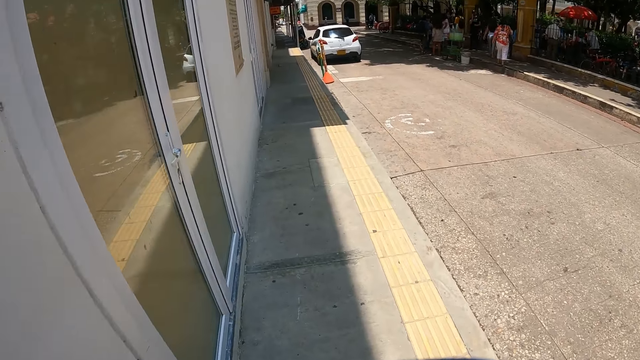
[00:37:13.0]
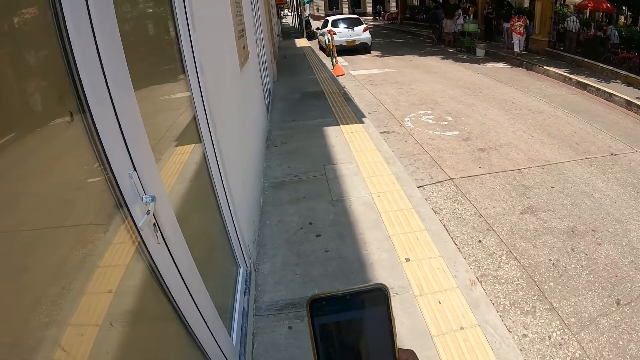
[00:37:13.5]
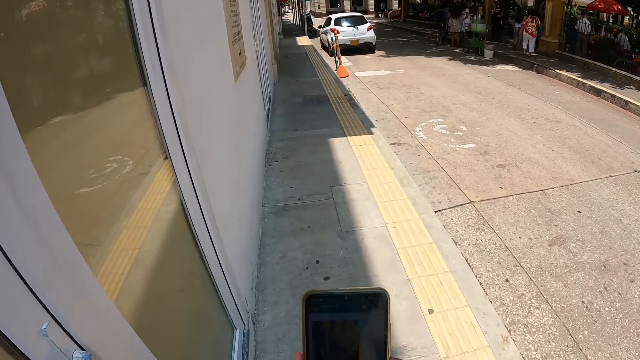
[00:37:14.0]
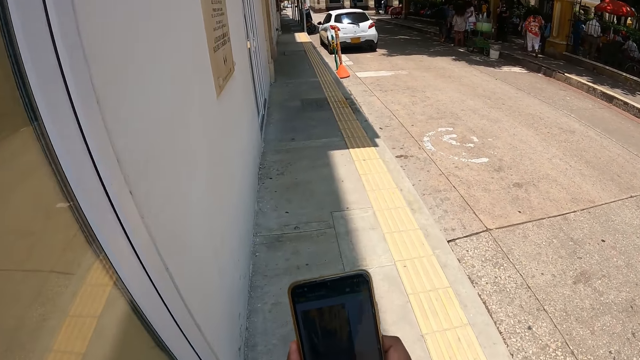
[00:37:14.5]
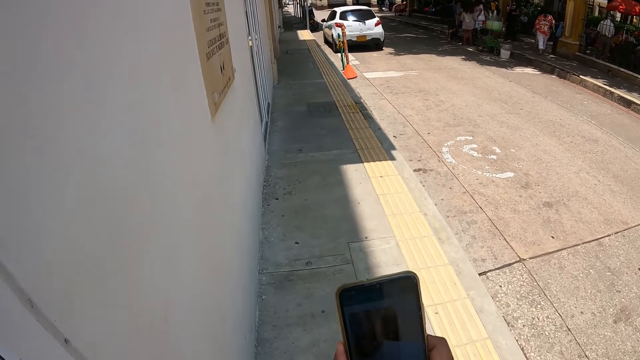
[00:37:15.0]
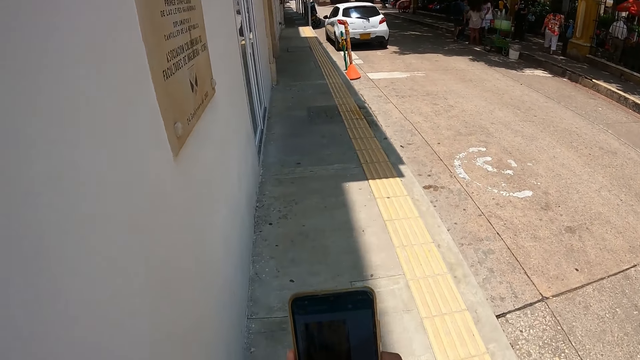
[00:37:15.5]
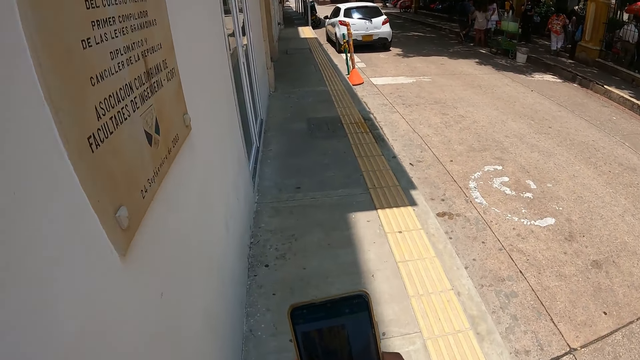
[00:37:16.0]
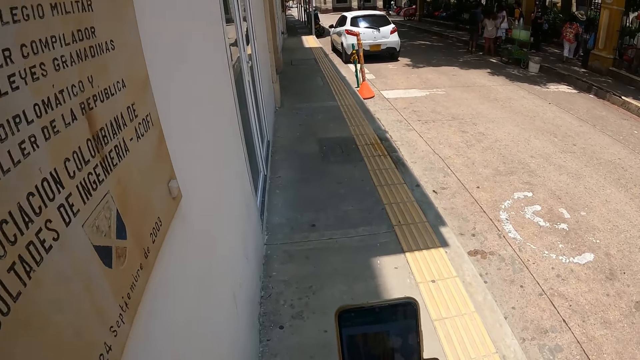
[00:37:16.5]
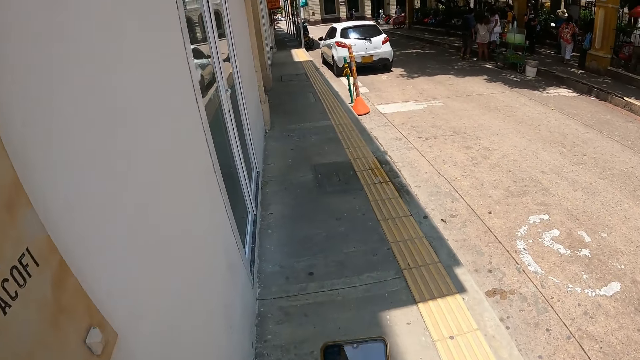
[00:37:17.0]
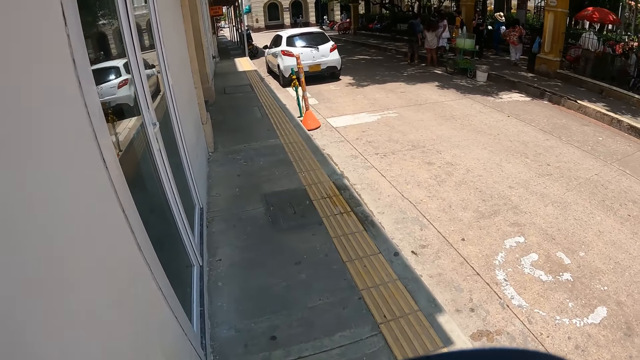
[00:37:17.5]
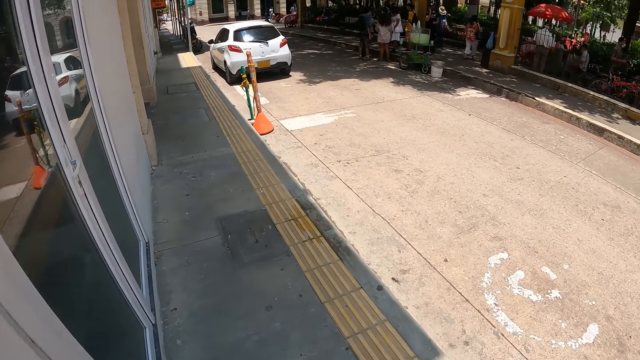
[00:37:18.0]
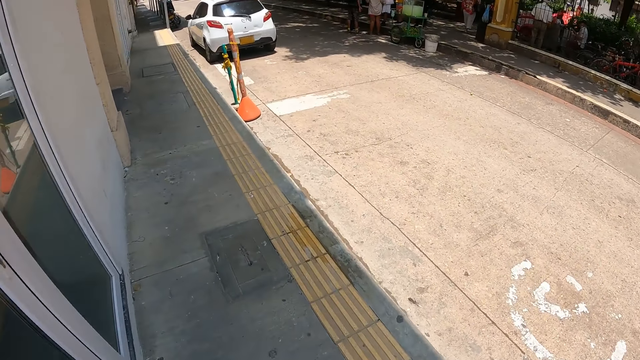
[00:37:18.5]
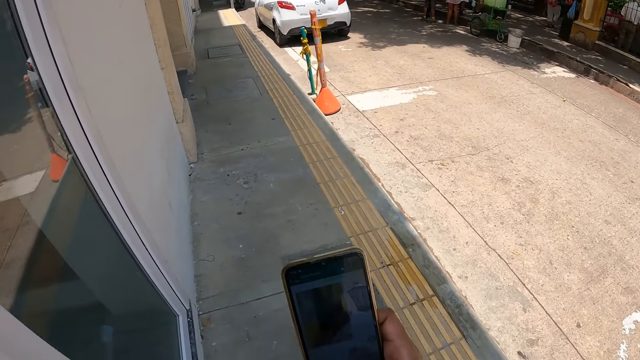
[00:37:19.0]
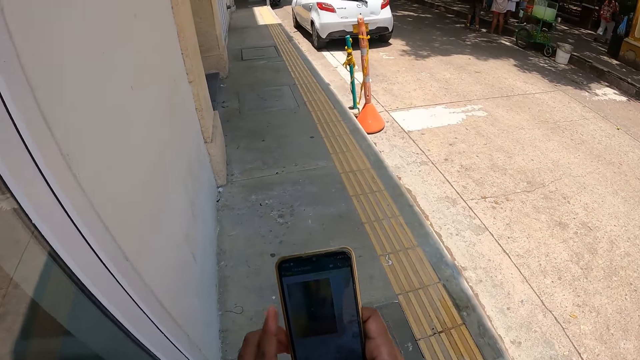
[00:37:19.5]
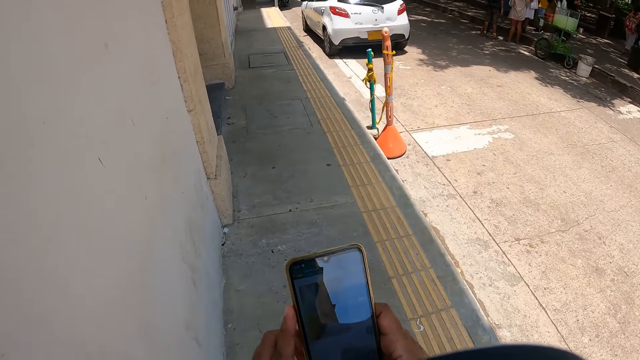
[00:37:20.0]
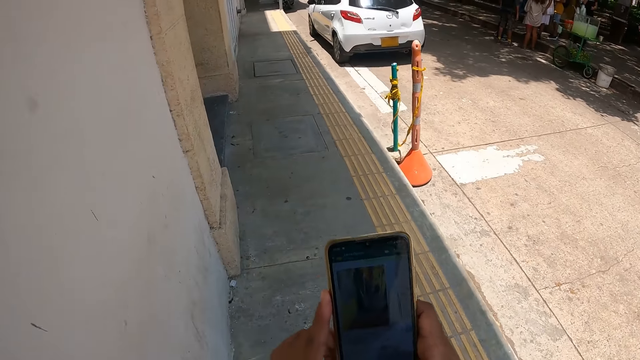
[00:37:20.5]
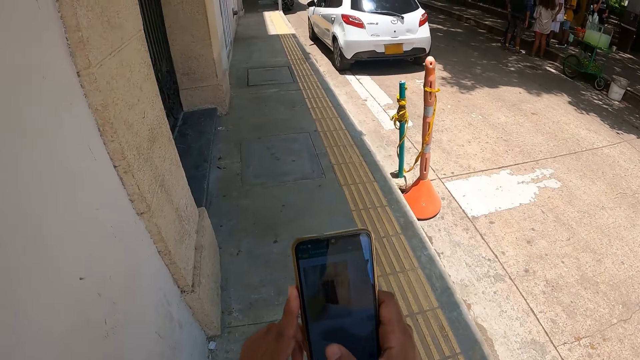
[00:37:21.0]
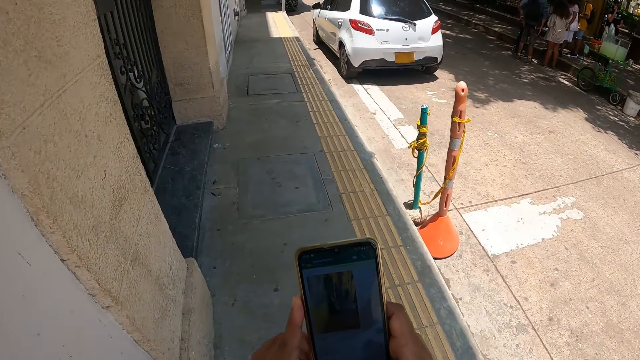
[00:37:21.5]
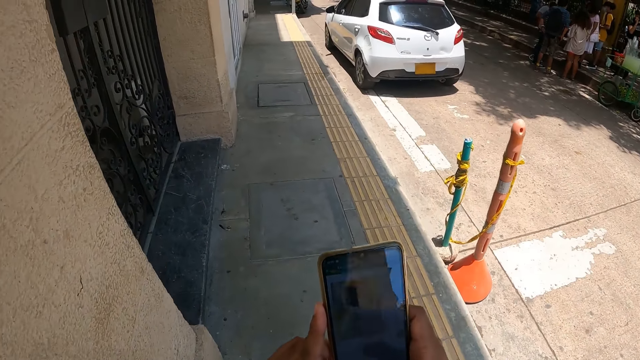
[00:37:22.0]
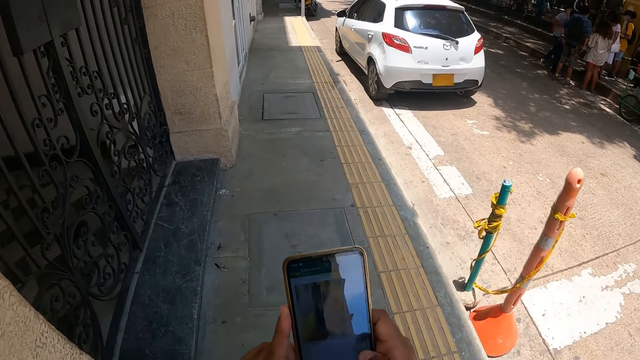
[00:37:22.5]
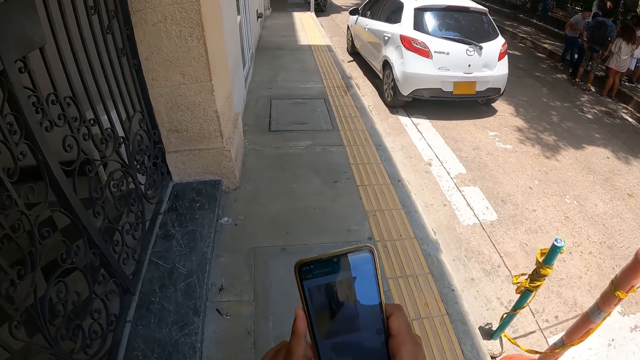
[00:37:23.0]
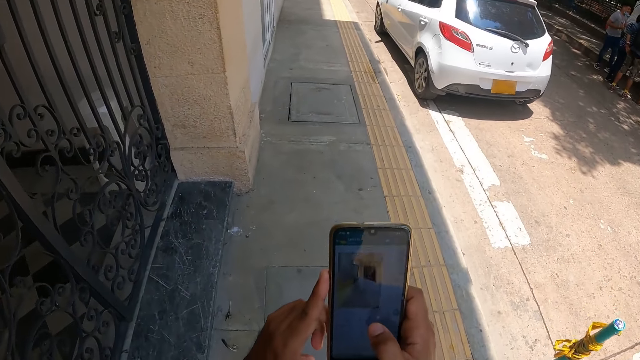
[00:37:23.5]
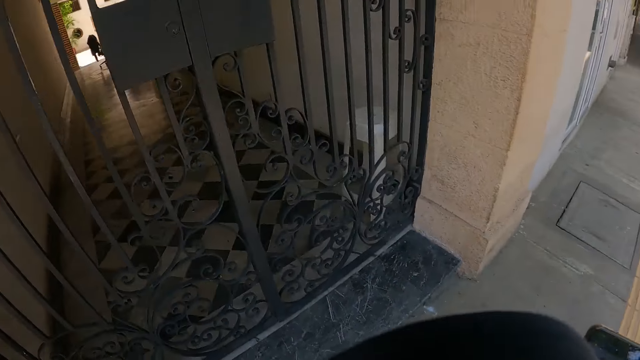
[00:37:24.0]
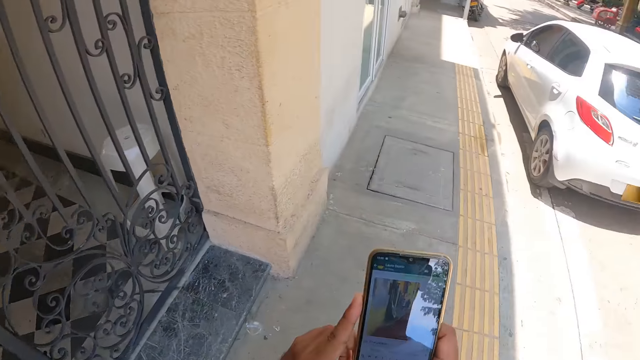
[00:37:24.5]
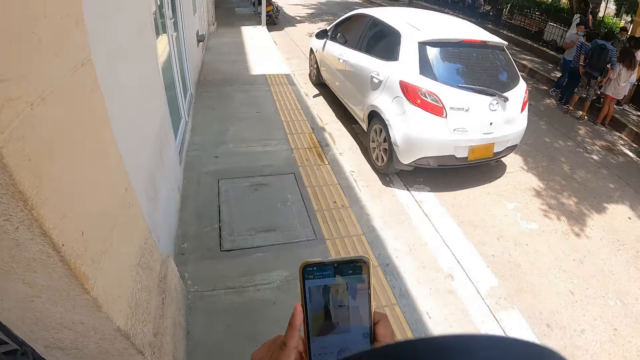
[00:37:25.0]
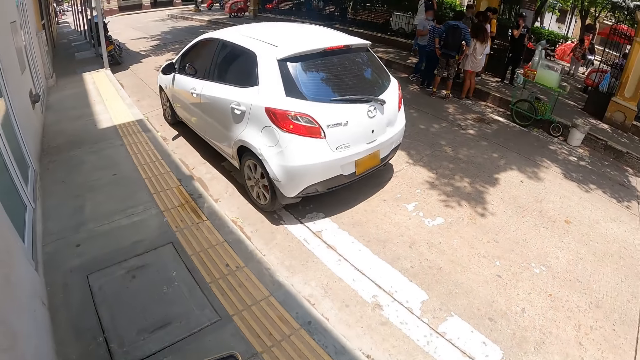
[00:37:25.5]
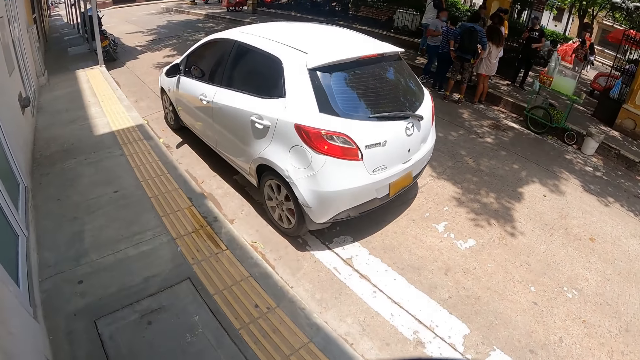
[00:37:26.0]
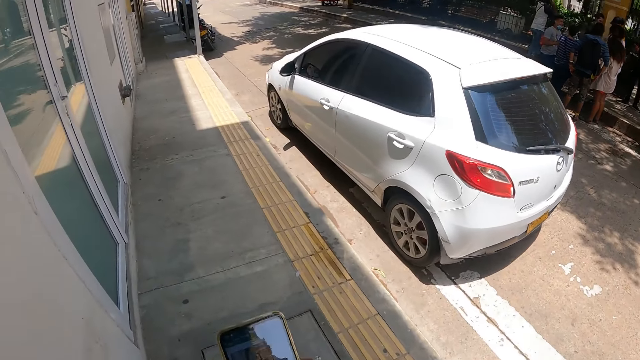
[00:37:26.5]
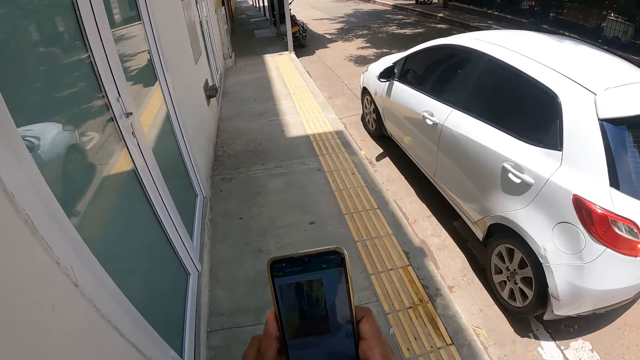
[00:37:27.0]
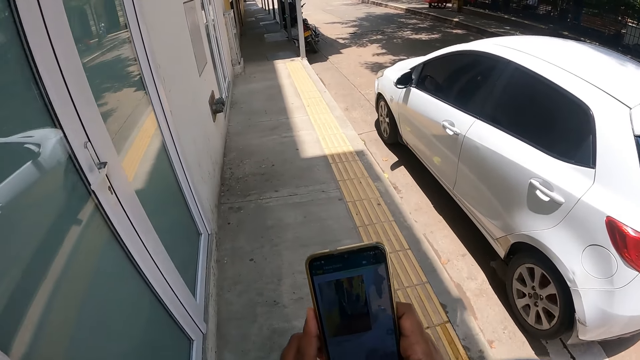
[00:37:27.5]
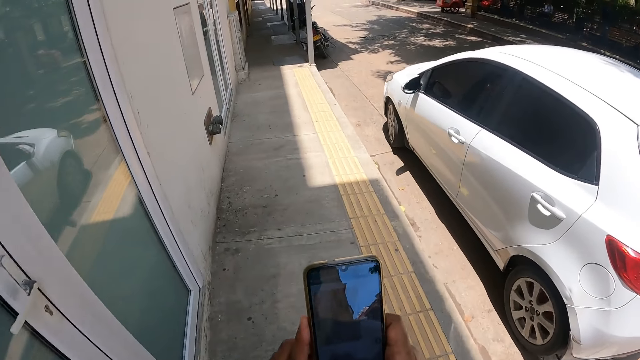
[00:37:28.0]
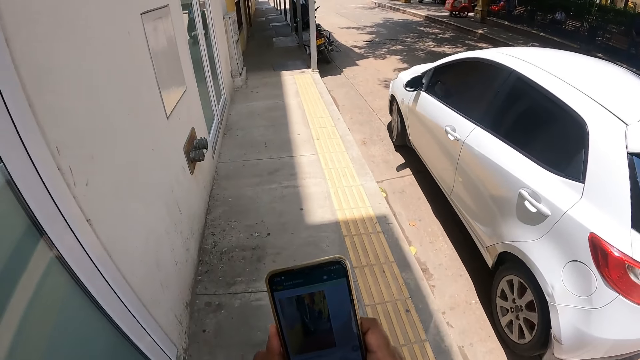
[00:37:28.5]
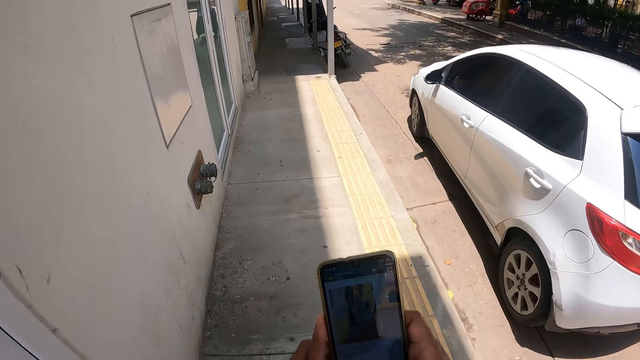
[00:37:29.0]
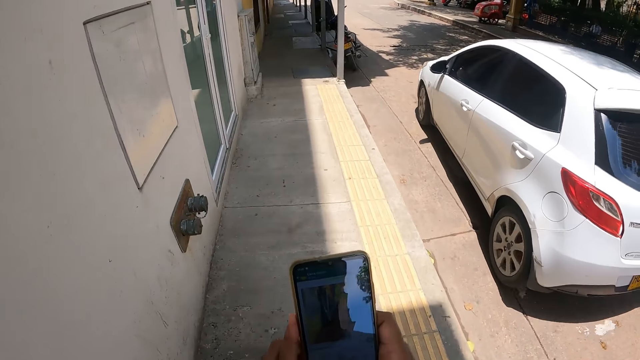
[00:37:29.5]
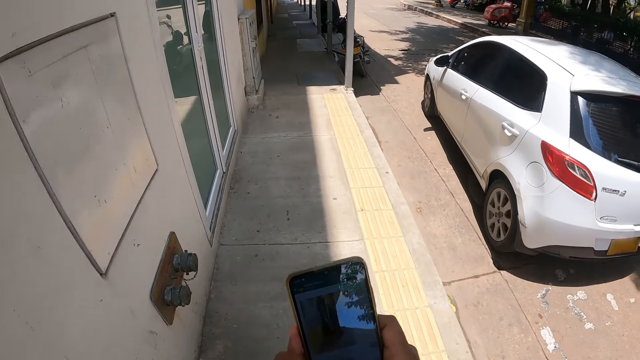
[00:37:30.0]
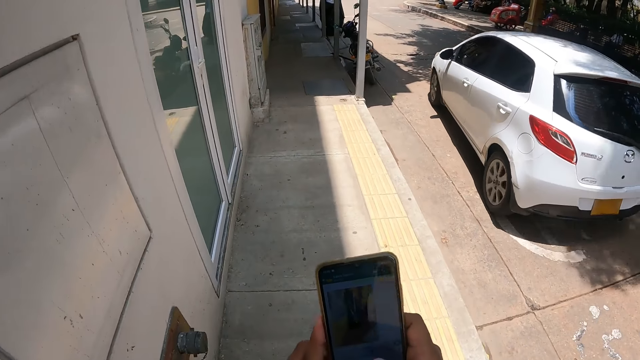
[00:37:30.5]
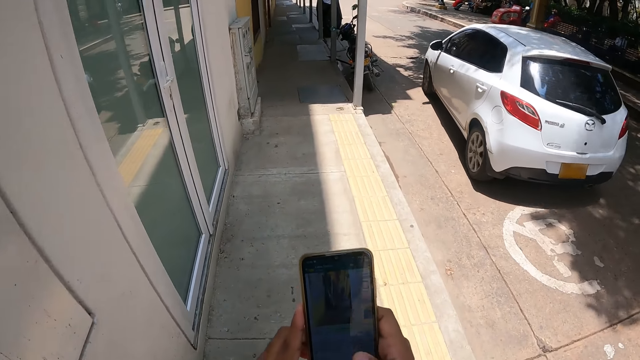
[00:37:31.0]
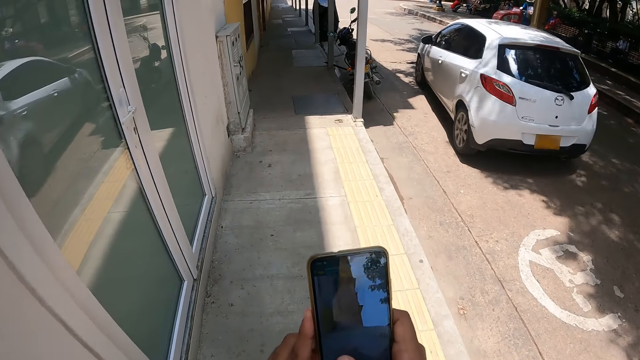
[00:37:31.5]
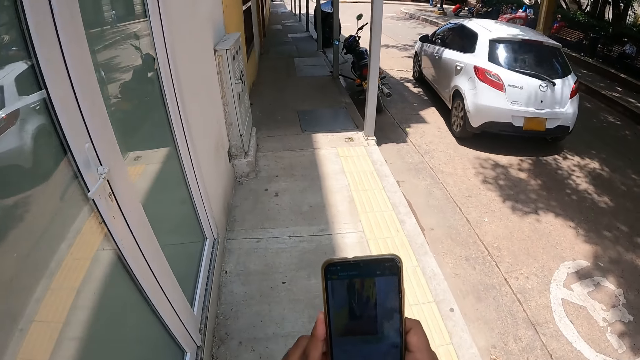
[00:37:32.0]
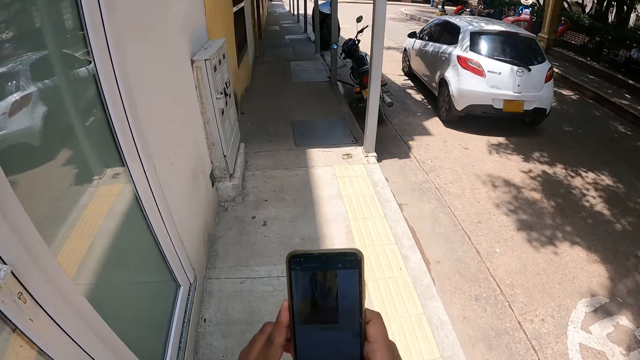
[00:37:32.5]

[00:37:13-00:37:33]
The camera wearer operates the phone. They look around. They operate the phone. They look around. They operate the phone.
